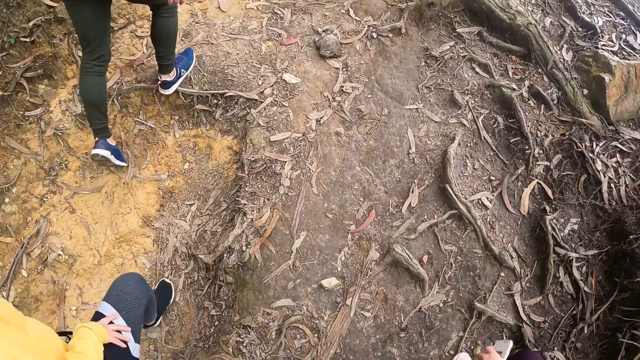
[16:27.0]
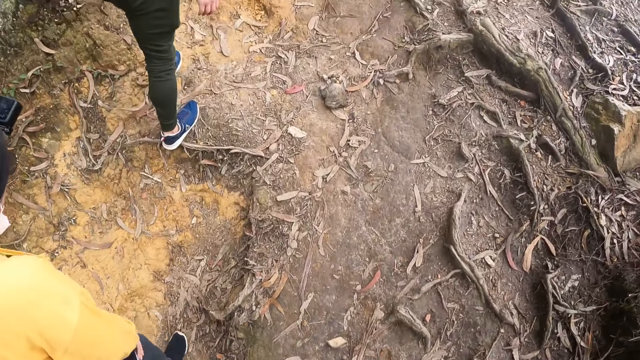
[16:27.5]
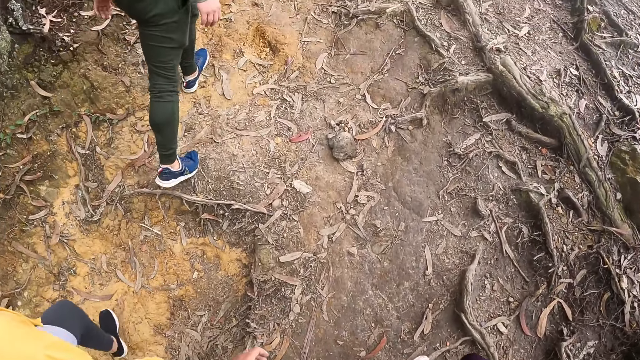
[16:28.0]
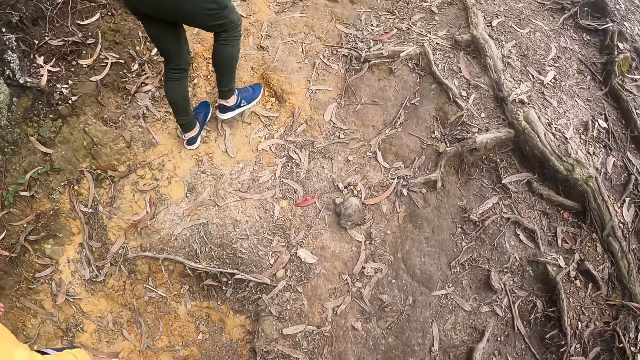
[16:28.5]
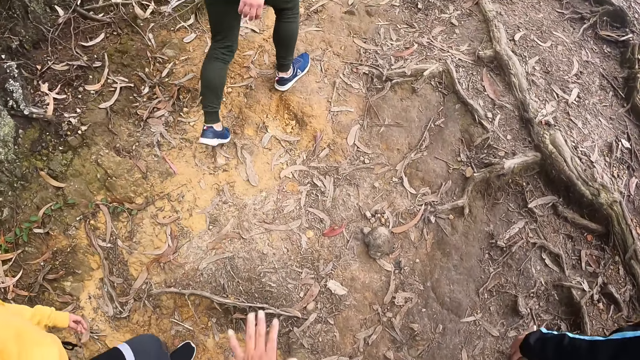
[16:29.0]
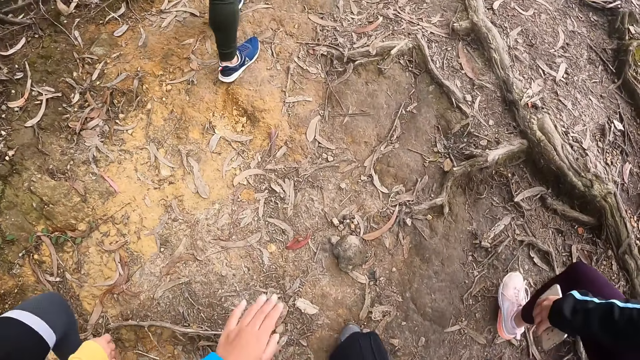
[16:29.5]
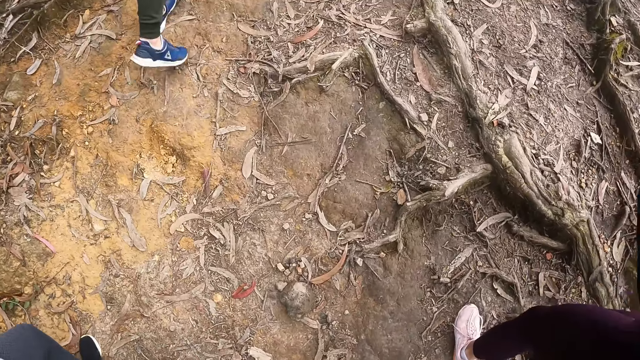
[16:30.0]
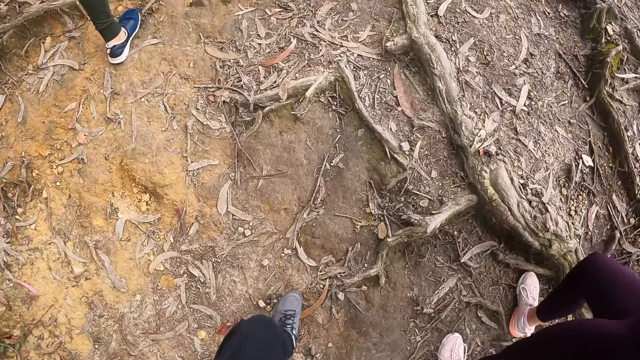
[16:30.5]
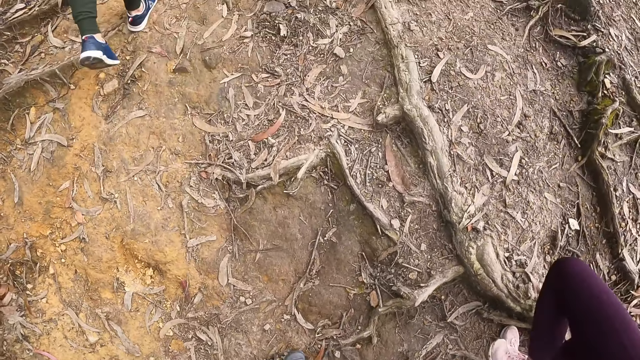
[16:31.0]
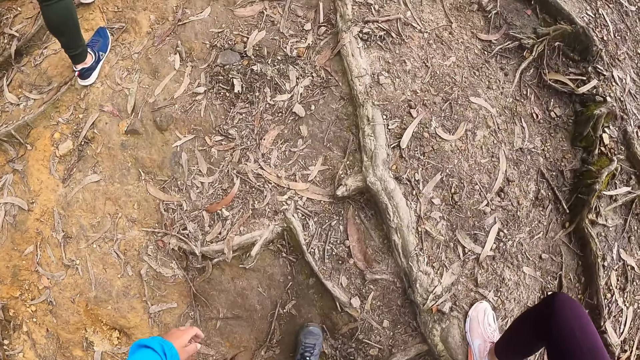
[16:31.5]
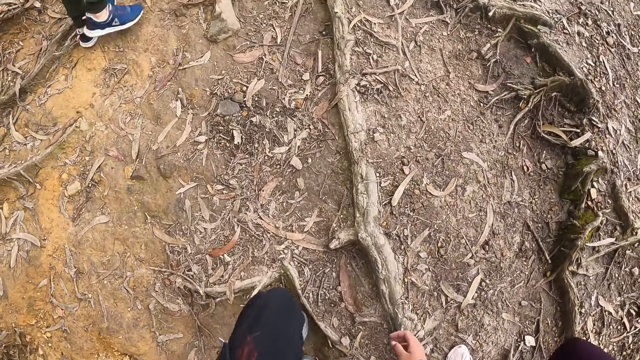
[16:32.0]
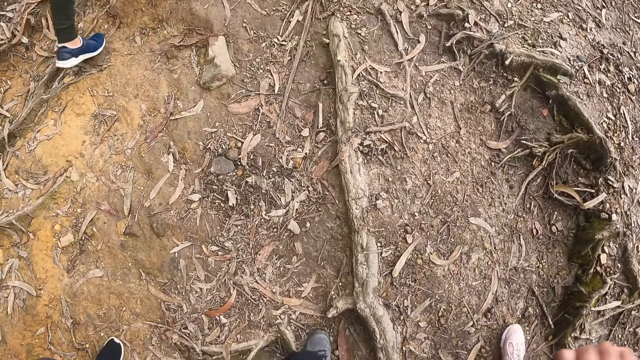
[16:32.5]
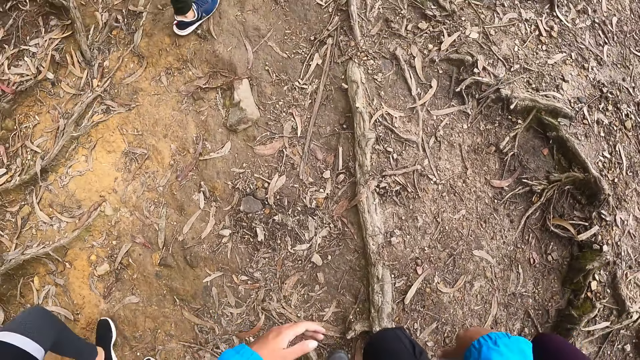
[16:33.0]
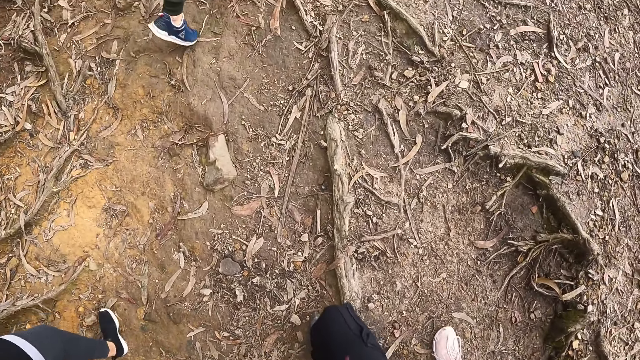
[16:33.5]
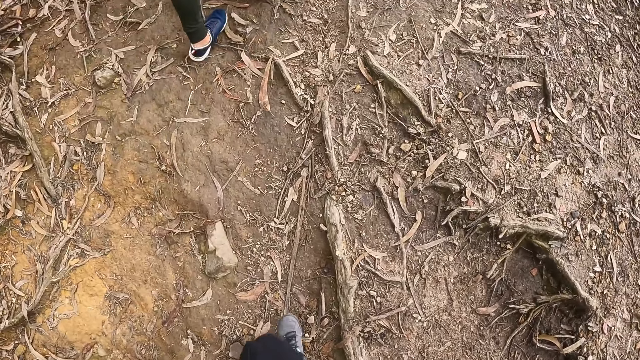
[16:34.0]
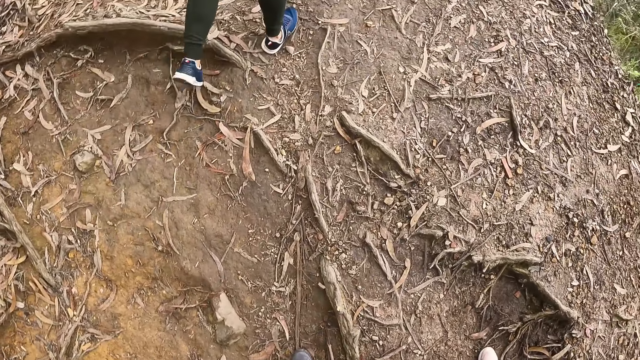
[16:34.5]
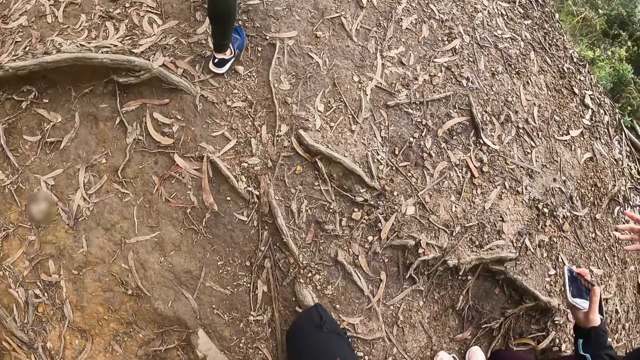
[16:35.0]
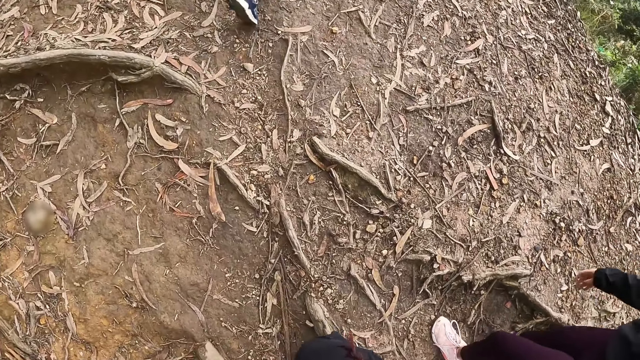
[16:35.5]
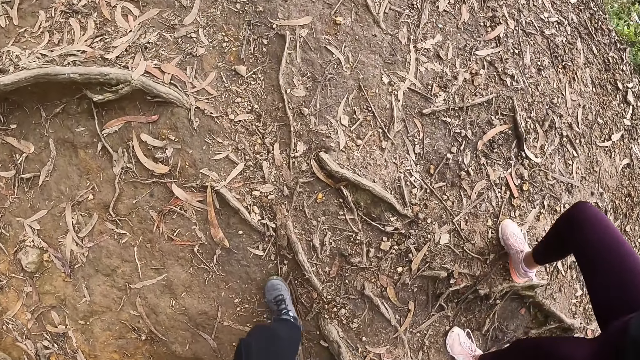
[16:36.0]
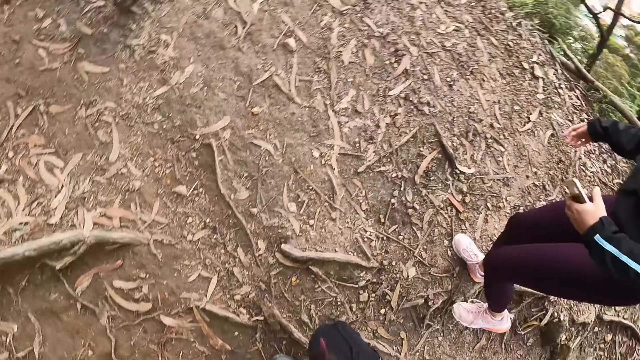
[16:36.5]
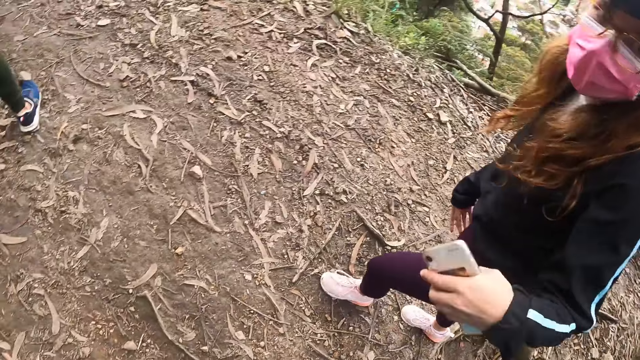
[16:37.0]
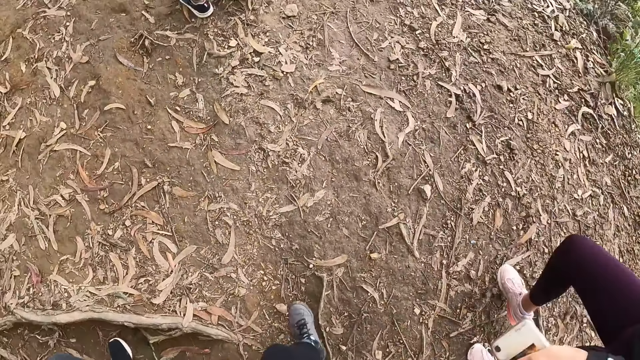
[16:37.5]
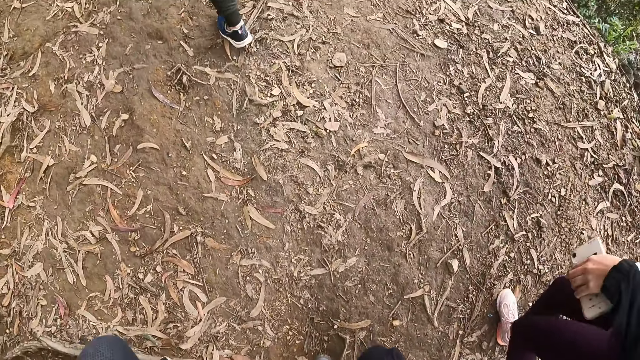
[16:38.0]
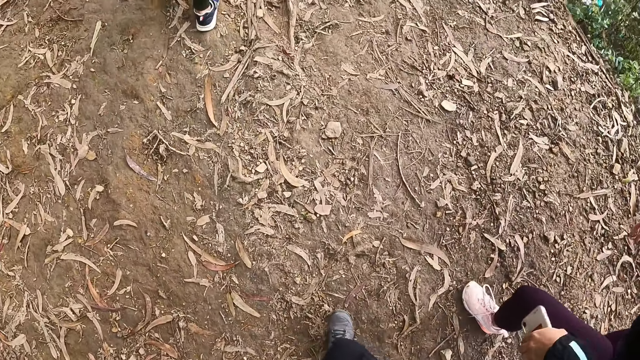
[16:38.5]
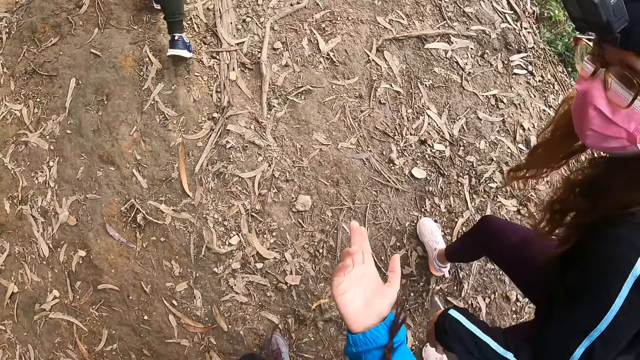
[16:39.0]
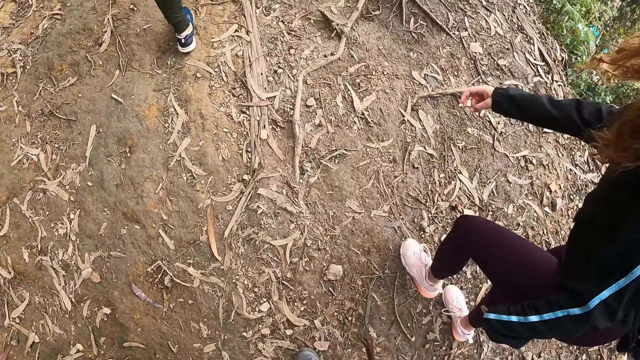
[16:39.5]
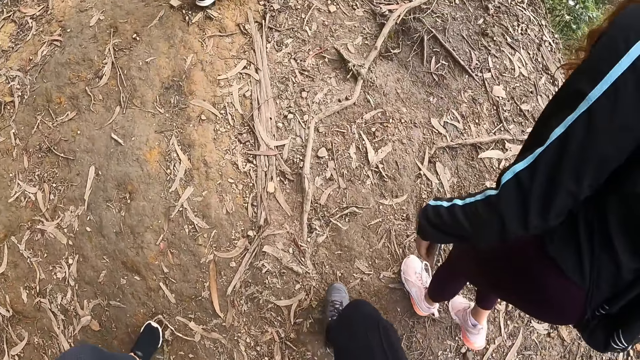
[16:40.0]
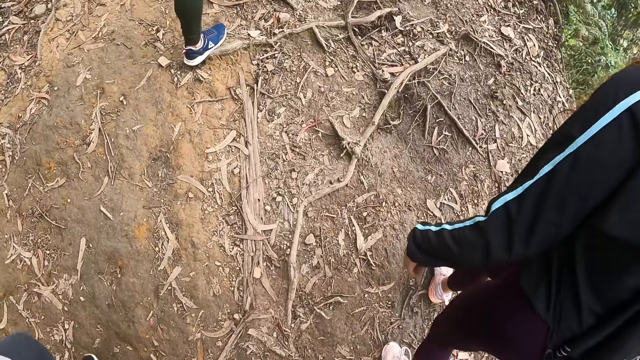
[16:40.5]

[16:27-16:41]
A lady walks up the hill. Another lady walks up the hill. The camera wearer dialogues with the other lady.

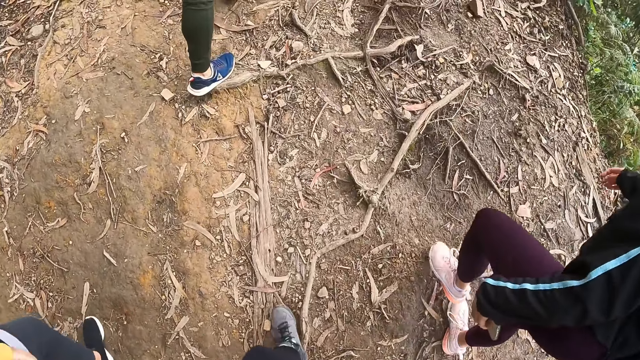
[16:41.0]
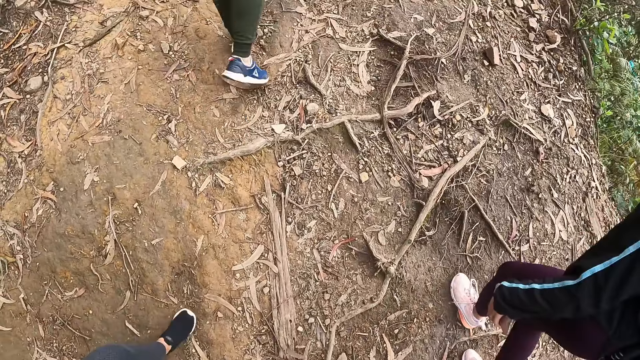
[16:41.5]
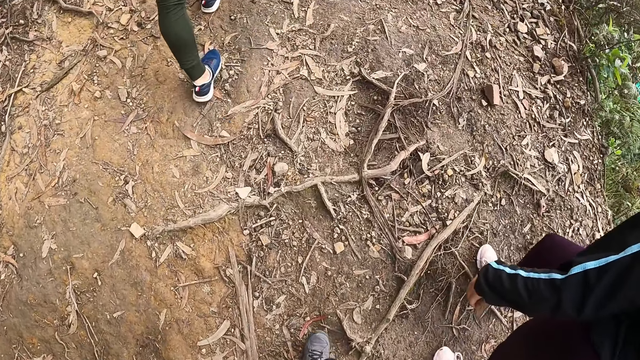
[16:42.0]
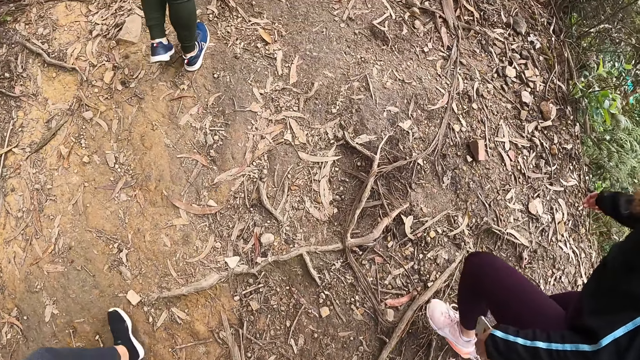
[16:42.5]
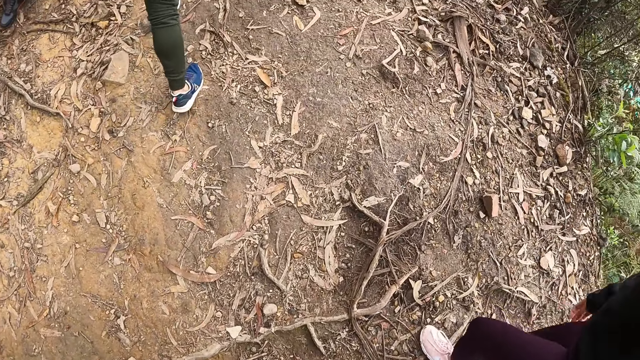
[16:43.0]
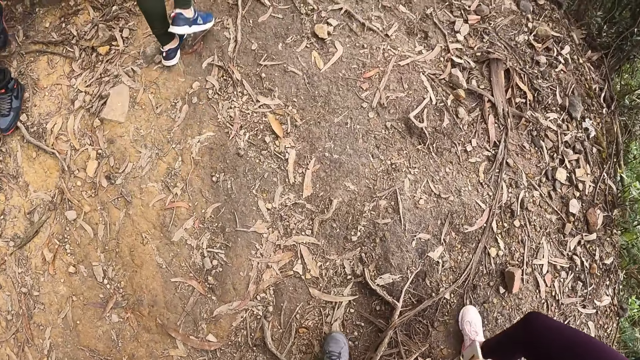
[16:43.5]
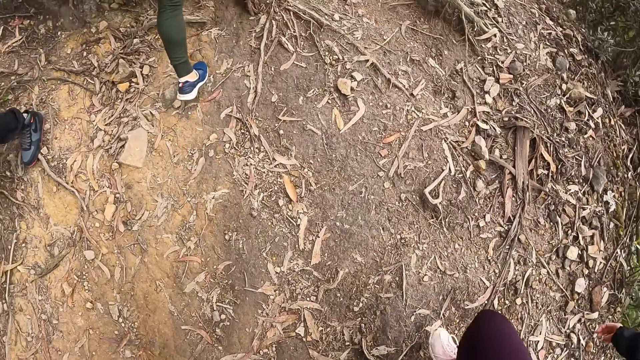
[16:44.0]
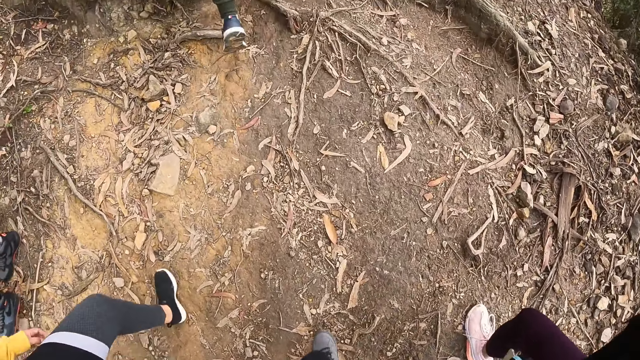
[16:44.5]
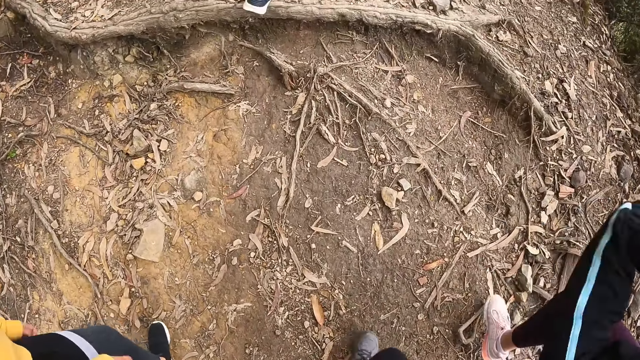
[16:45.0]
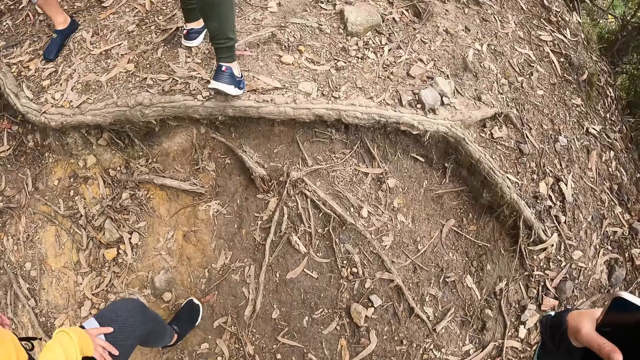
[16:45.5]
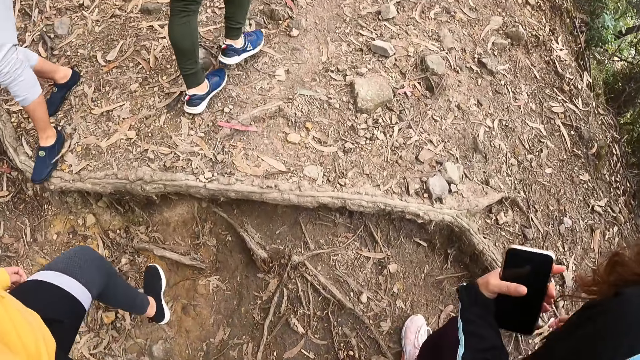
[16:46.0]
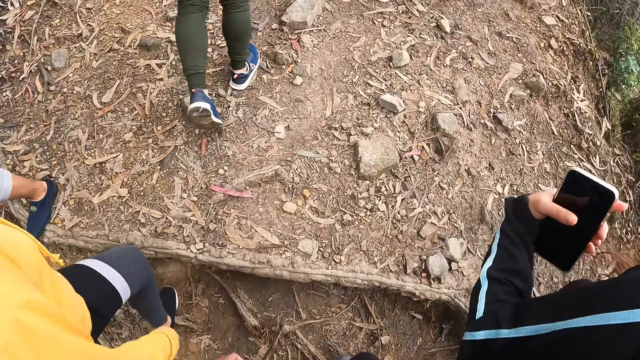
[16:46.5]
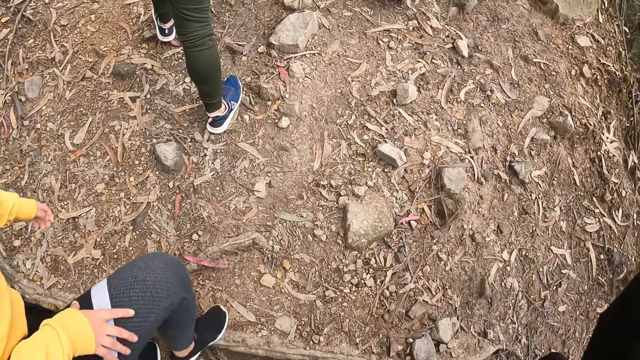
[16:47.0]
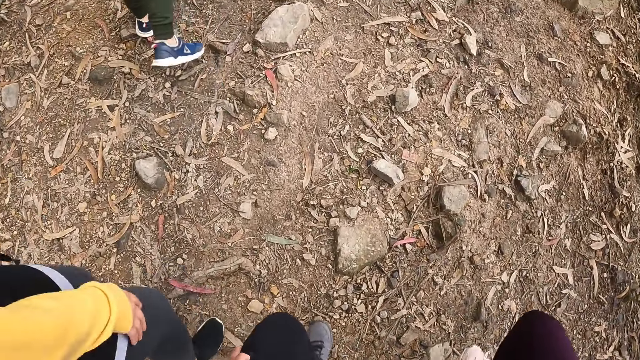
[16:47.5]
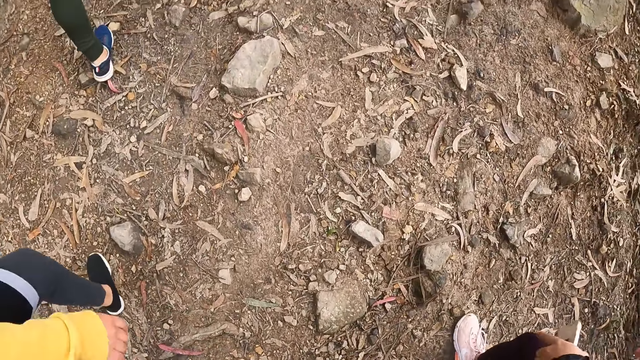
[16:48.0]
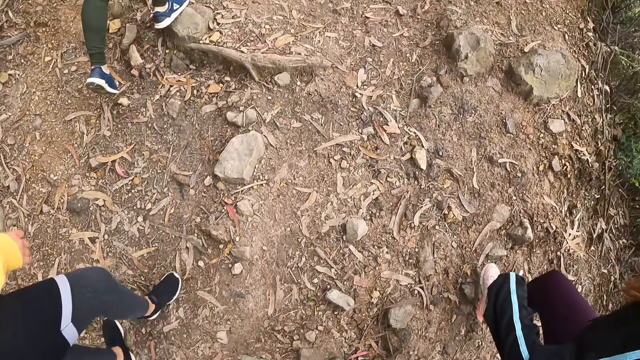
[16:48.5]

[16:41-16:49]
The camera wearer walks up the hill. A lady walks up the hill. Another lady walks up the hill.
